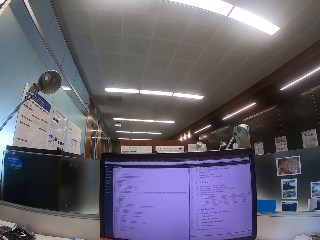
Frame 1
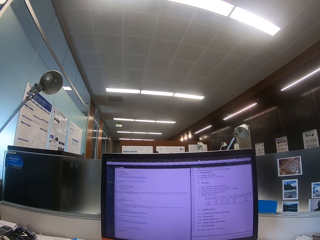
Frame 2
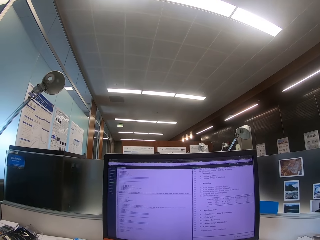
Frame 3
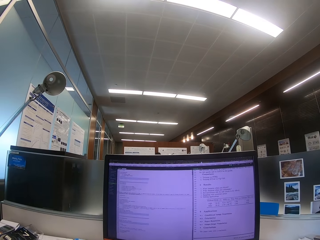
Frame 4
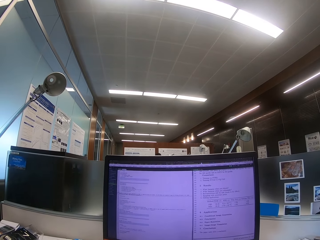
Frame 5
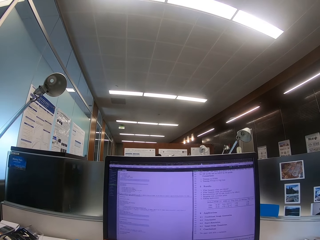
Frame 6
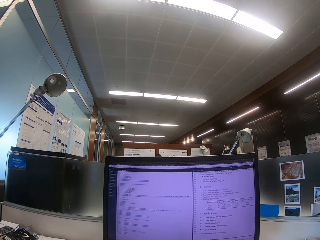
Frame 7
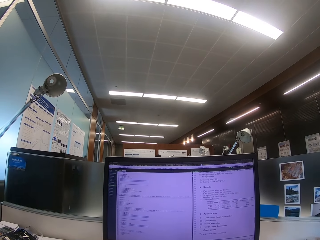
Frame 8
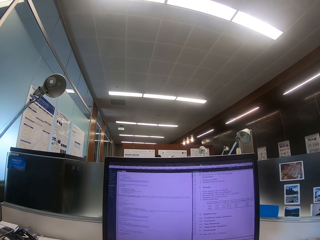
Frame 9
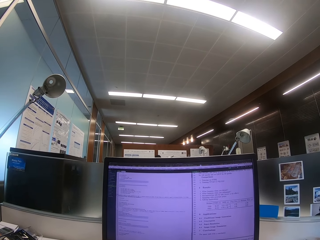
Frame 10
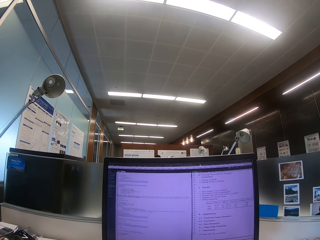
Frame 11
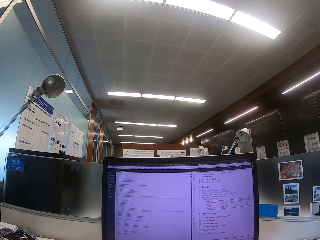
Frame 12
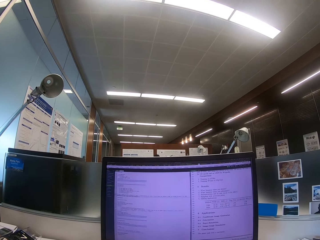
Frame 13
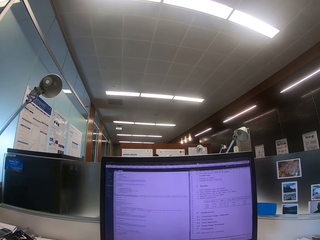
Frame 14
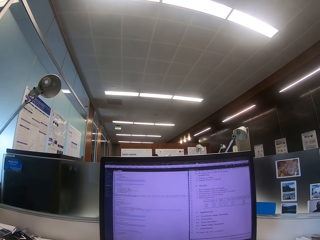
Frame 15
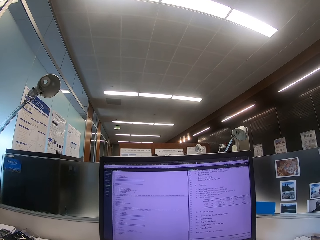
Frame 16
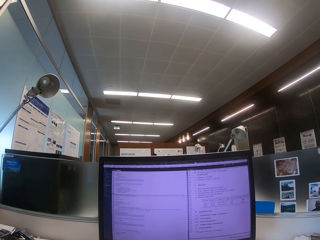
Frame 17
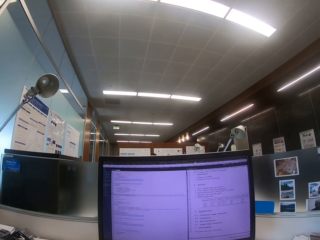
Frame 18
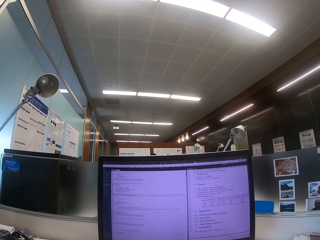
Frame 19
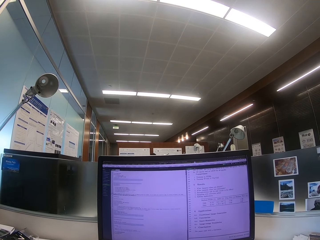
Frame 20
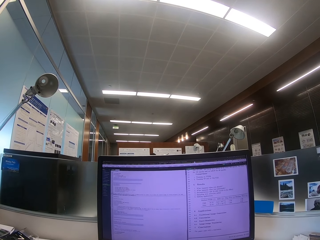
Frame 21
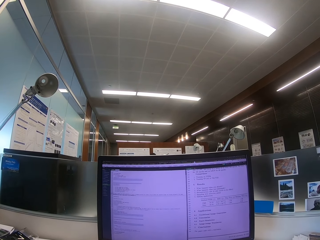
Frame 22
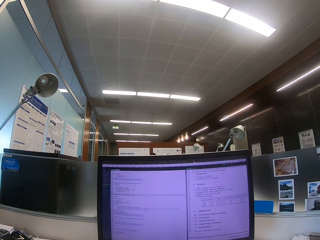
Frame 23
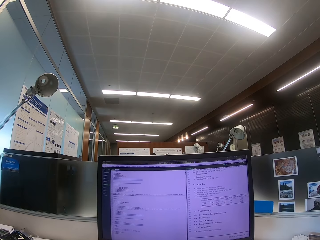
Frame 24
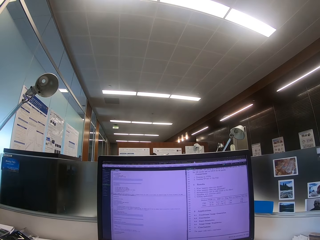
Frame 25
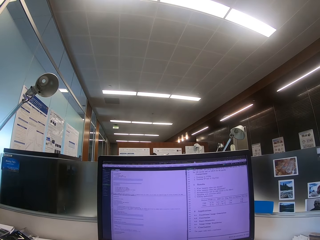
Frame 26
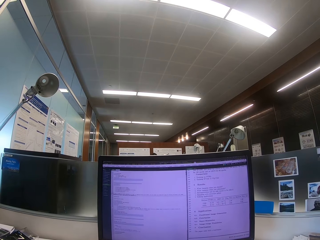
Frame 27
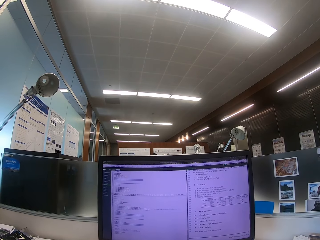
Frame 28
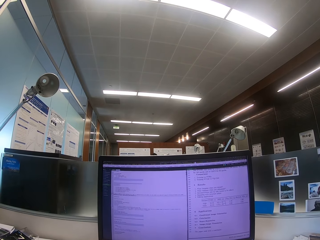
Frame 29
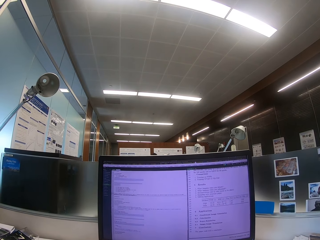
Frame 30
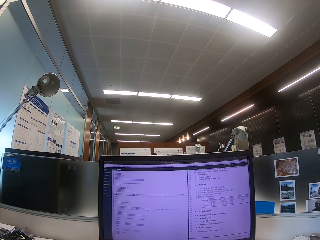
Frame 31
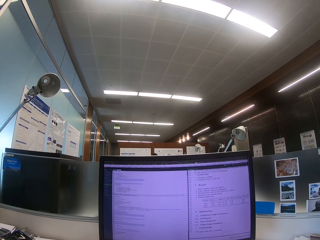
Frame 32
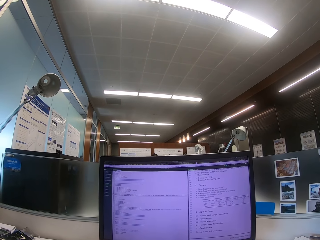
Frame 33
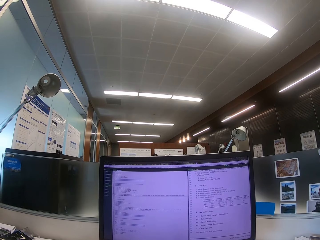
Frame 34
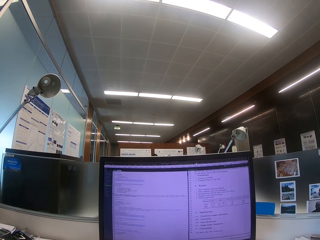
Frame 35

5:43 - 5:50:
The camera wearer looks at the computer.

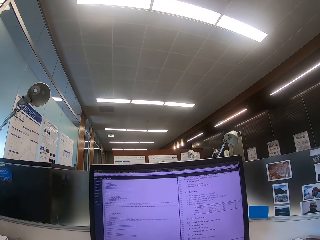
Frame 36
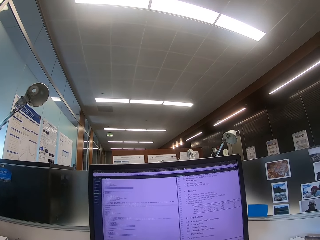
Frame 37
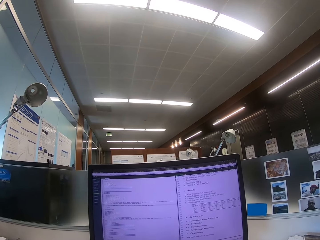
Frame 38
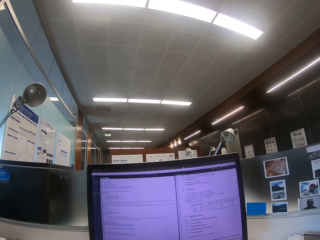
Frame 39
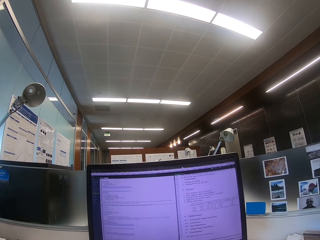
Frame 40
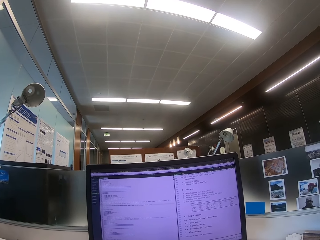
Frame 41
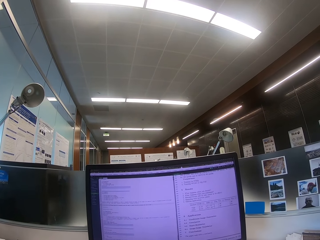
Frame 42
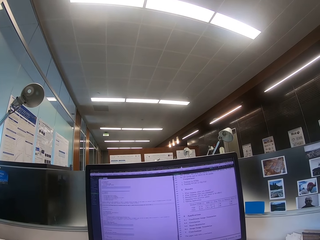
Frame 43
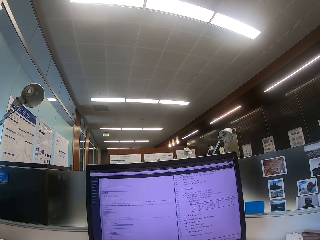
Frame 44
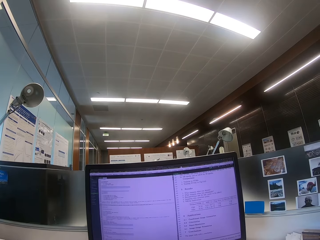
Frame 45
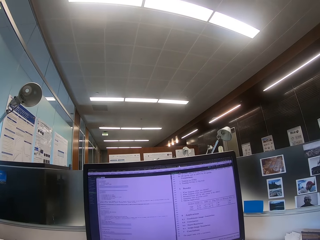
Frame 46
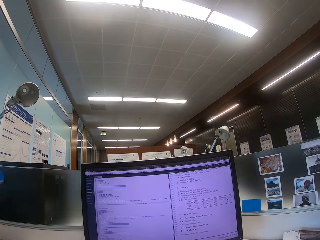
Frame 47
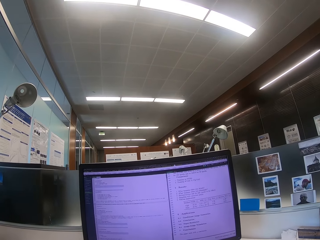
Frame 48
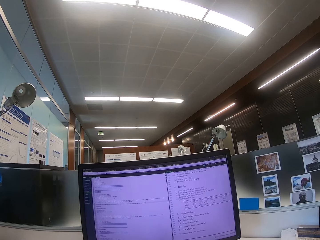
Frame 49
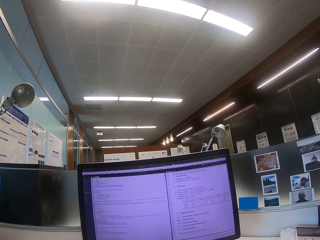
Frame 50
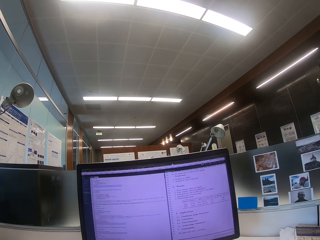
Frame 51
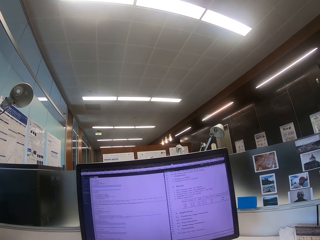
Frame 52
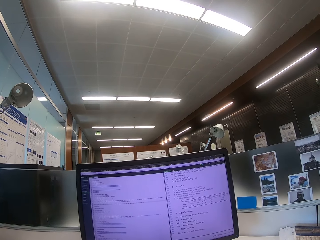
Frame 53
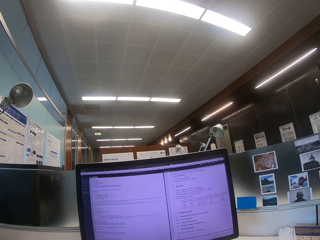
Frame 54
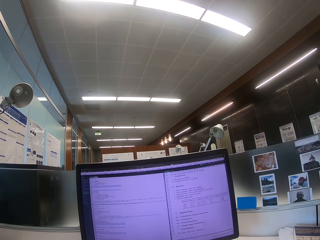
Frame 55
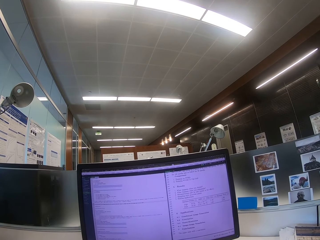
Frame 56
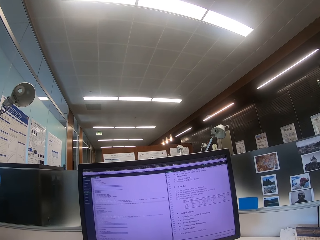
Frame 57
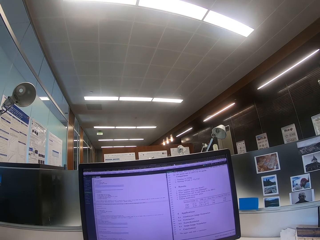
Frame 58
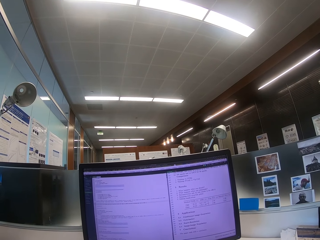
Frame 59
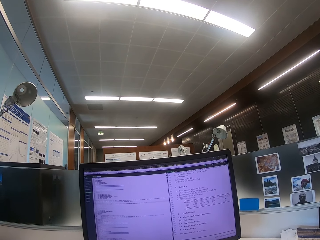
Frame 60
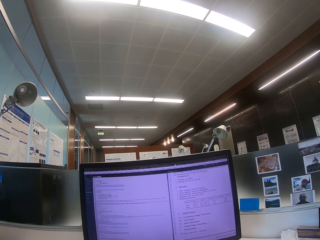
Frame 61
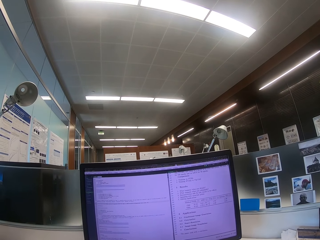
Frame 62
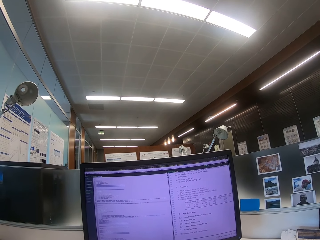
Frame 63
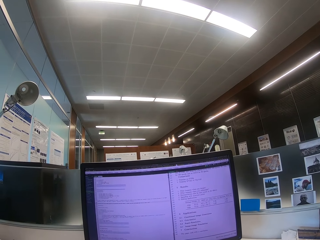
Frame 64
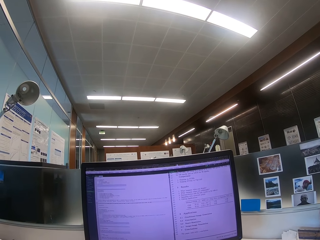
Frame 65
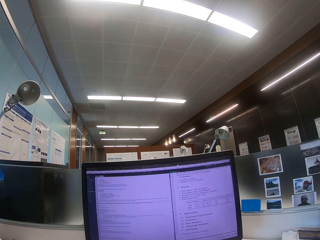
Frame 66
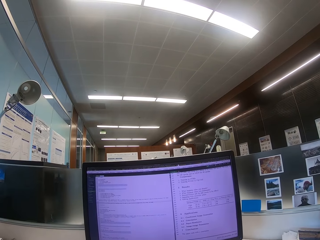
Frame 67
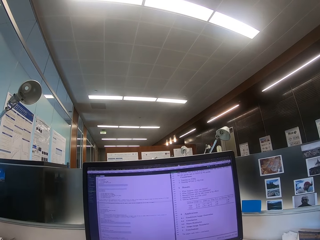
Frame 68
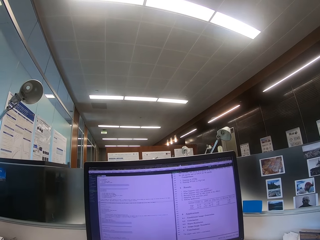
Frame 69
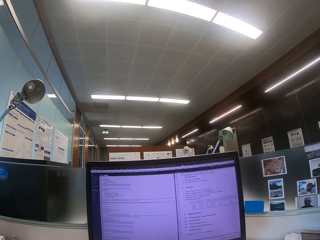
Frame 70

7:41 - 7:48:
The camera wearer looks at the computer.

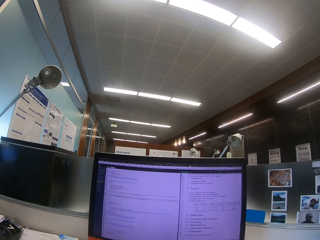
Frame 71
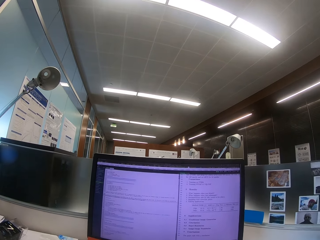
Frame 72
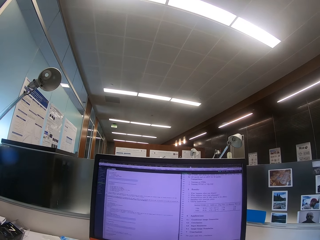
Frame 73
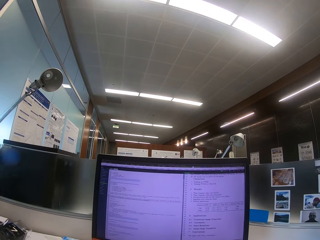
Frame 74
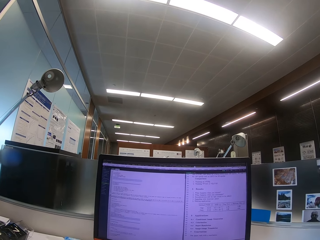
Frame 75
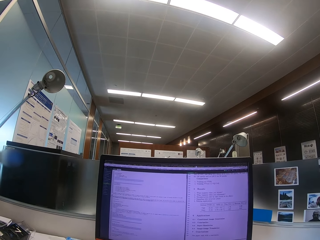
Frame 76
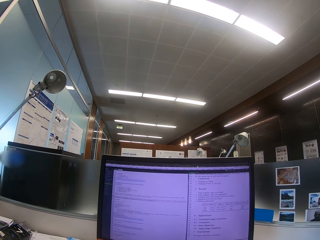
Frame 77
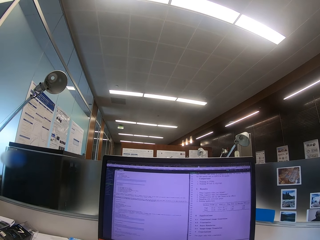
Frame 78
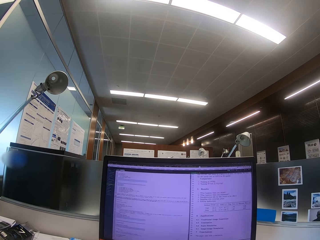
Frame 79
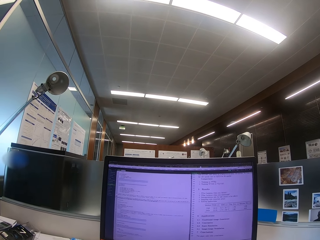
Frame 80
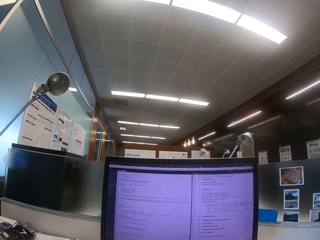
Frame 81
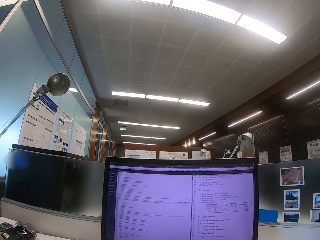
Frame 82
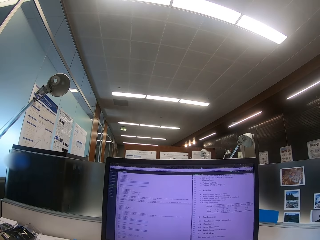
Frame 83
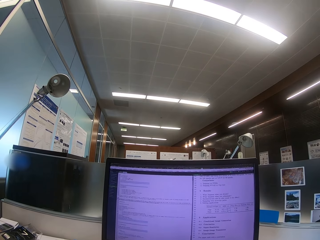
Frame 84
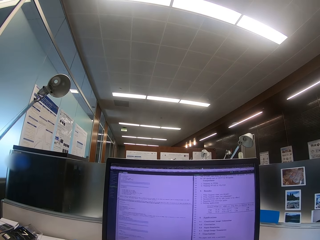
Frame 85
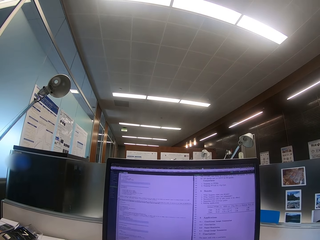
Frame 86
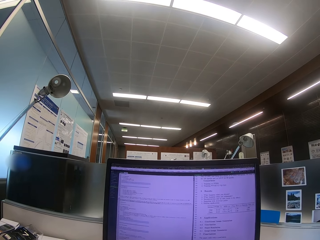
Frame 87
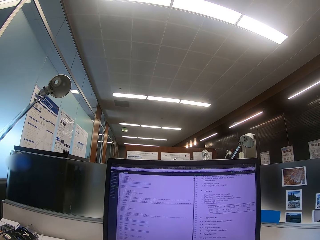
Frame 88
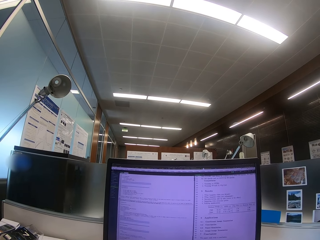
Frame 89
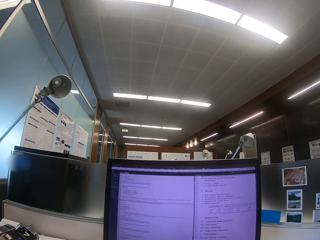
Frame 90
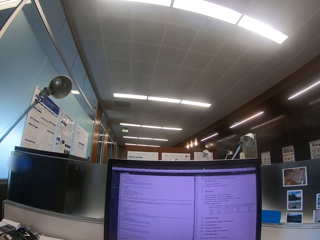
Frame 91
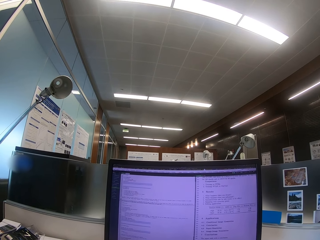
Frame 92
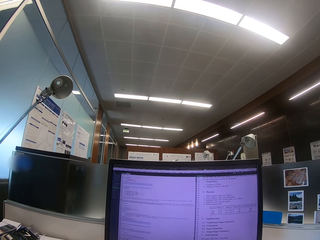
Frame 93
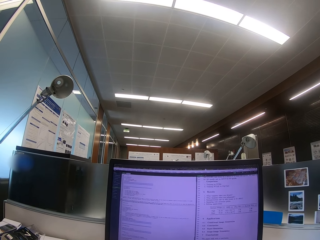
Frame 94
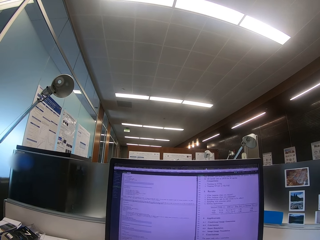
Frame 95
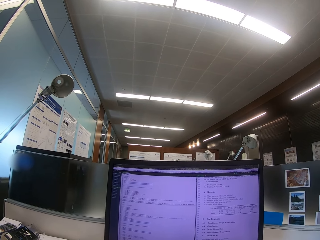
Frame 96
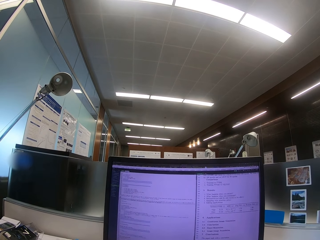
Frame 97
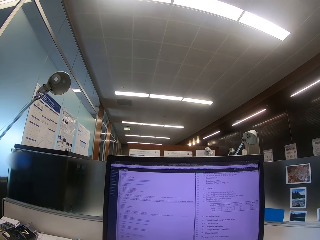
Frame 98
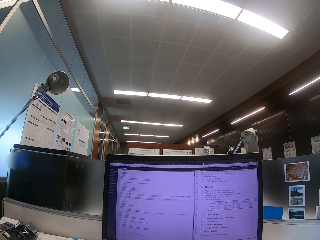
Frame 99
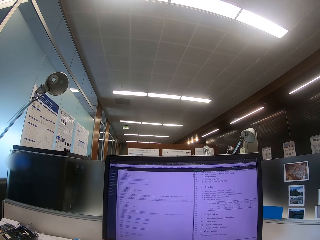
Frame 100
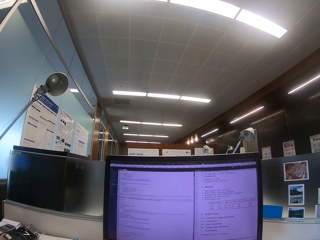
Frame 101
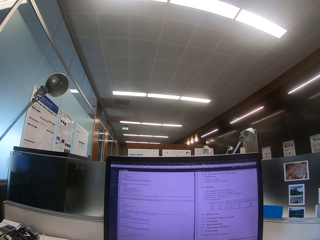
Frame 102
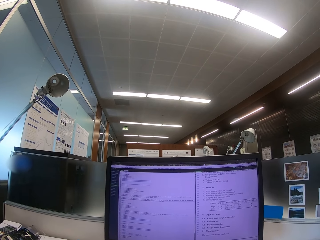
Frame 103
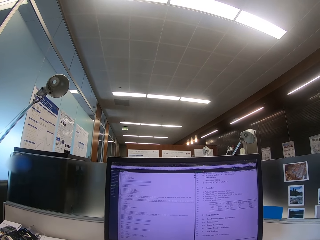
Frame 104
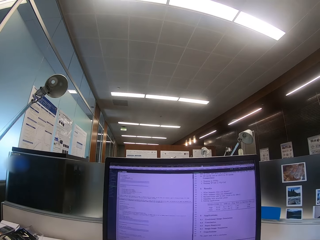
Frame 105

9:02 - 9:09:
The camera wearer looks at the computer.
